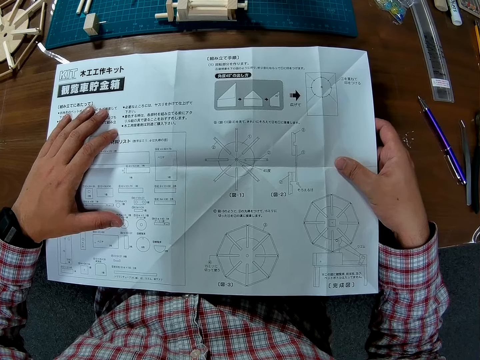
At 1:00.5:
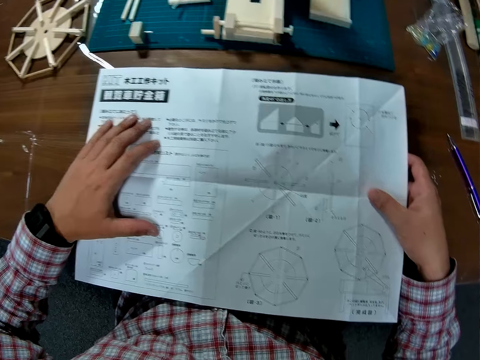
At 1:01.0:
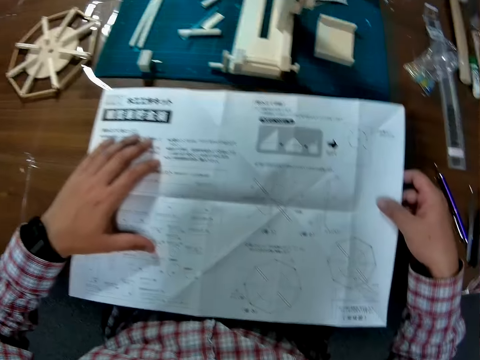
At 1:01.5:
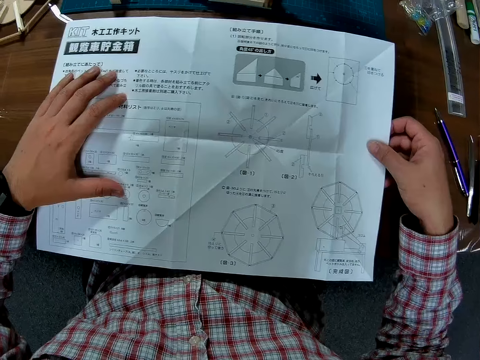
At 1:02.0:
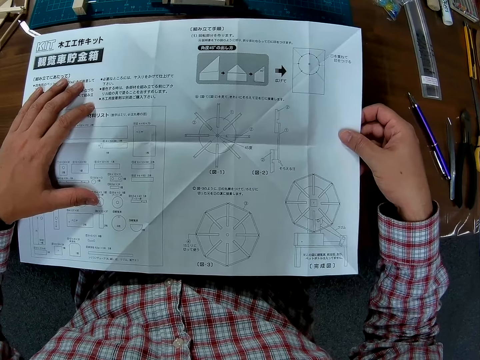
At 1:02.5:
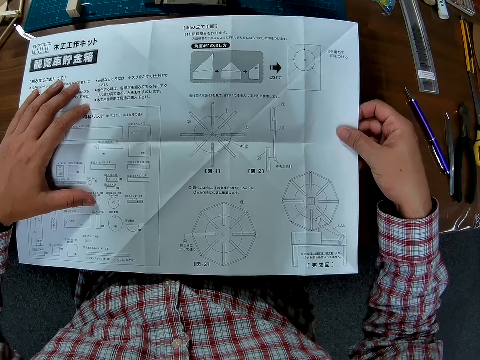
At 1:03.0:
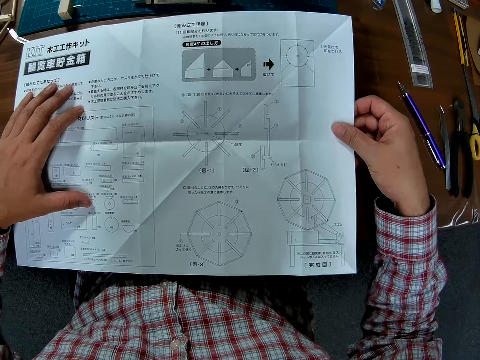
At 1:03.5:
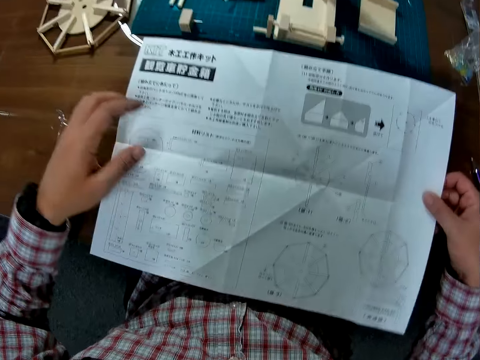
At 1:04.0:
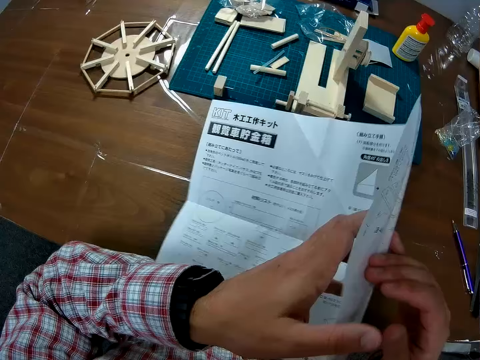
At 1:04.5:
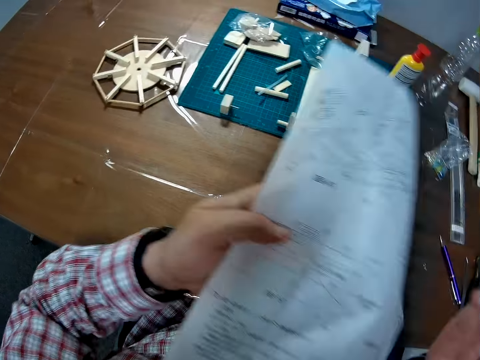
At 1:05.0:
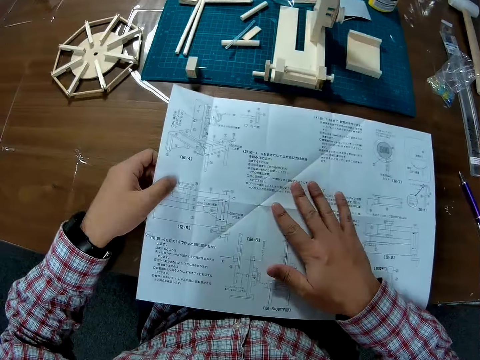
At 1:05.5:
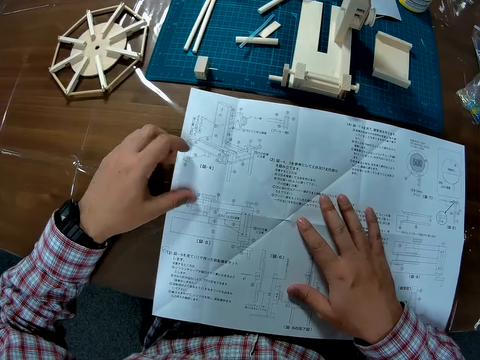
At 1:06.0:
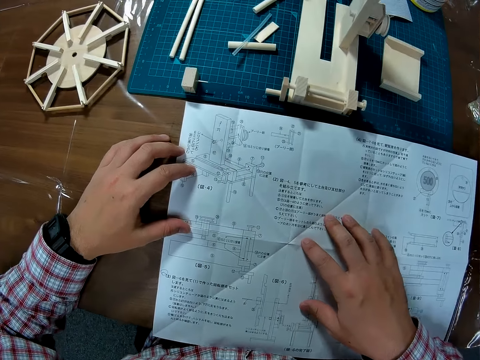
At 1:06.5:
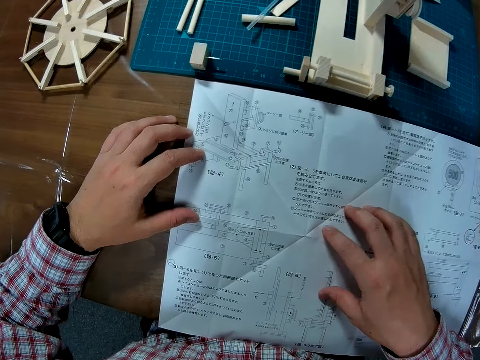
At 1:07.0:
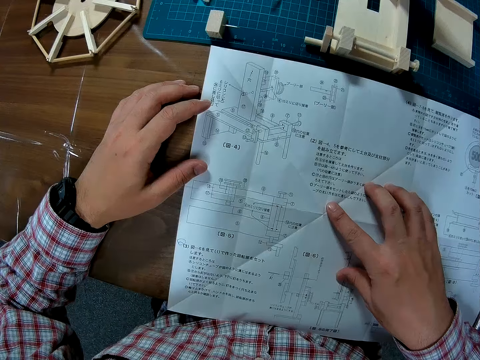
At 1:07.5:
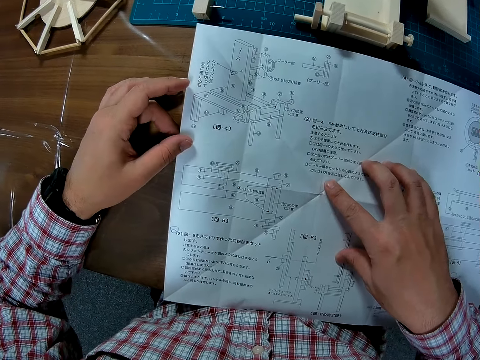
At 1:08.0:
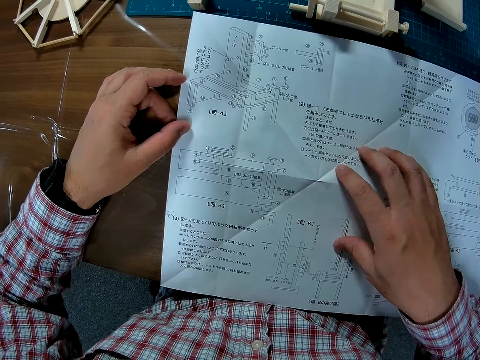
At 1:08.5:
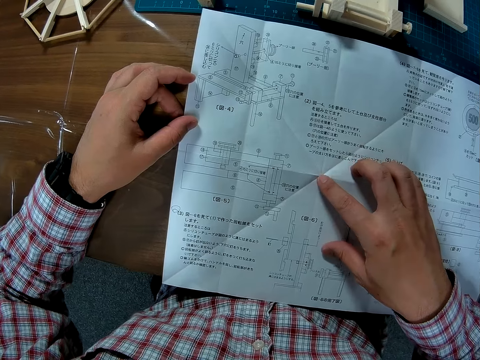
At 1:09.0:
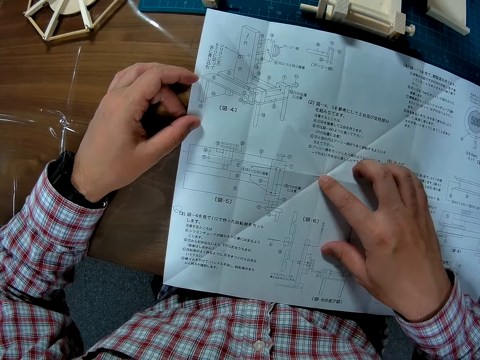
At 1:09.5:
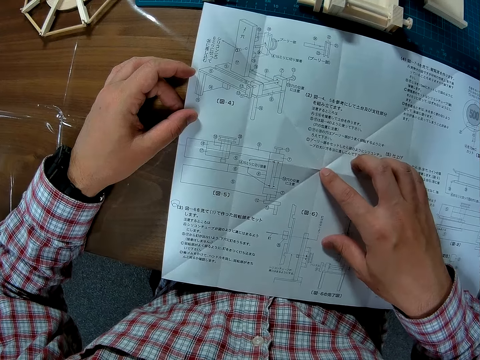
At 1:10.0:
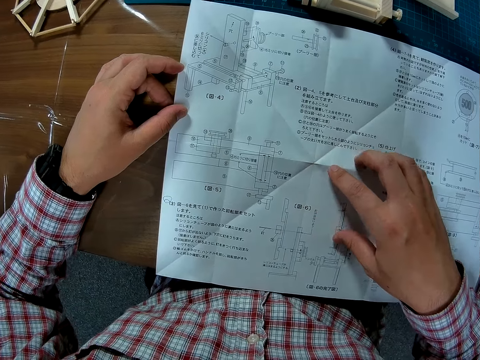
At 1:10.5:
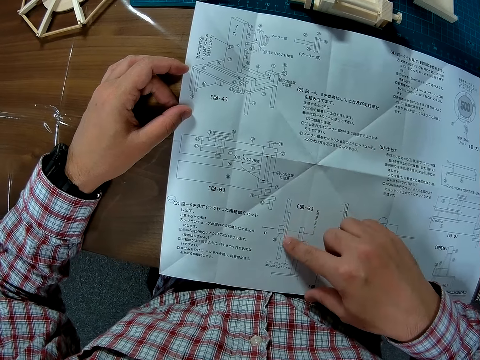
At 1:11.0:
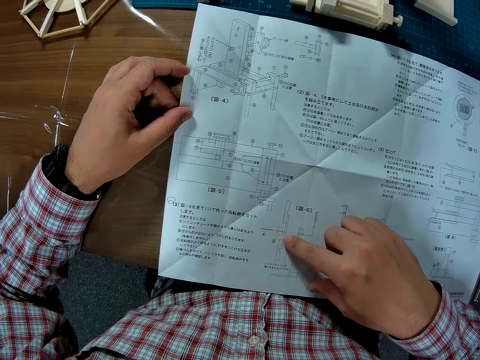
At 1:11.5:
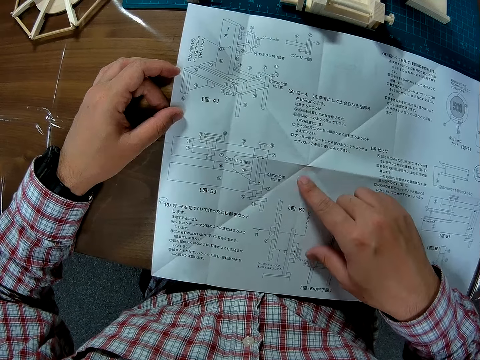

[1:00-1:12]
The camera wearer turns the manual sheet over. He holds the manual sheet with both hands. He places the manual sheet on the table. He studies the sheet with his right hand.

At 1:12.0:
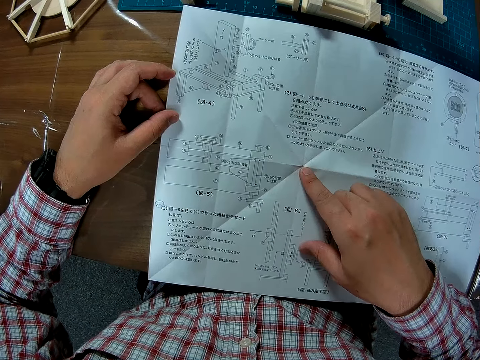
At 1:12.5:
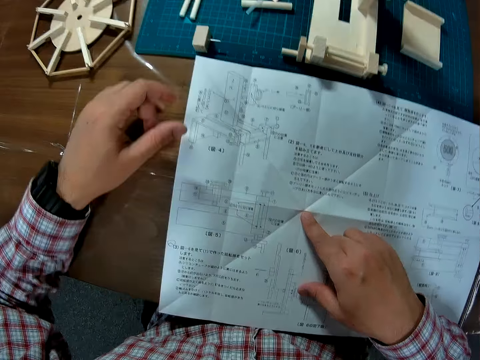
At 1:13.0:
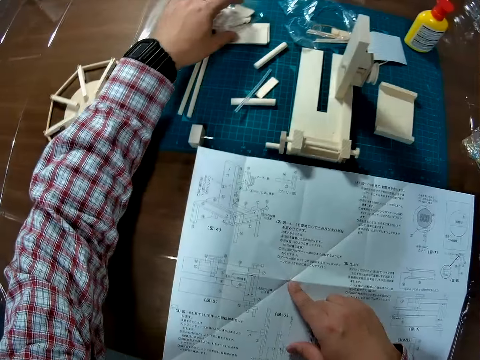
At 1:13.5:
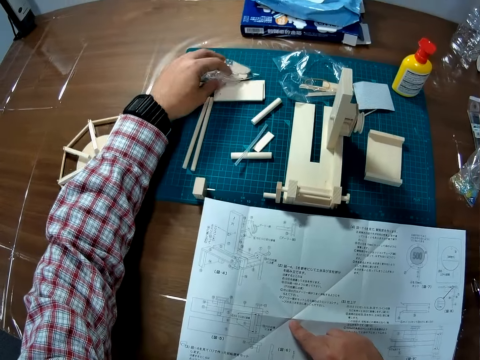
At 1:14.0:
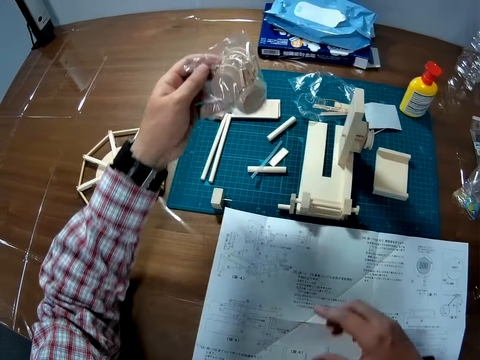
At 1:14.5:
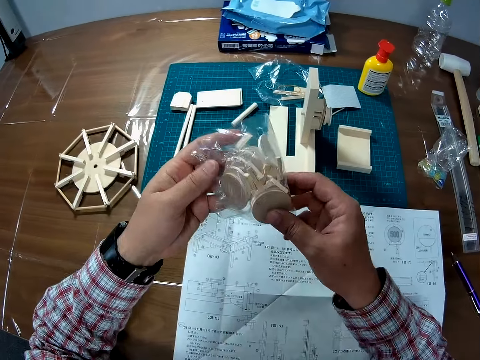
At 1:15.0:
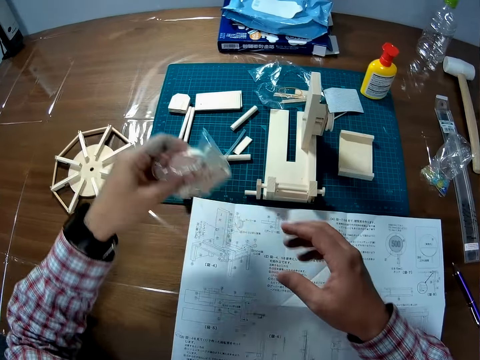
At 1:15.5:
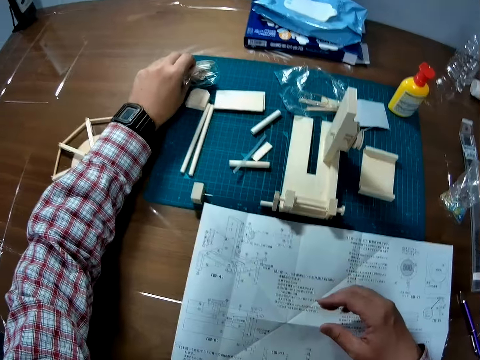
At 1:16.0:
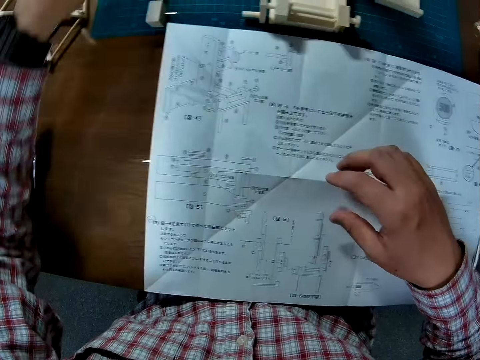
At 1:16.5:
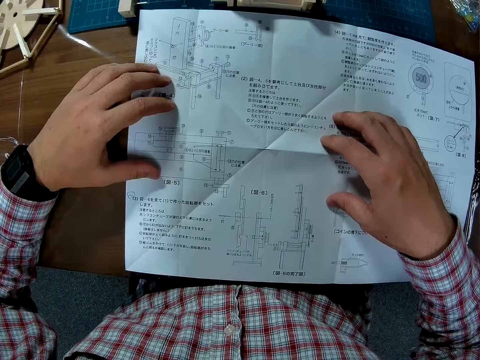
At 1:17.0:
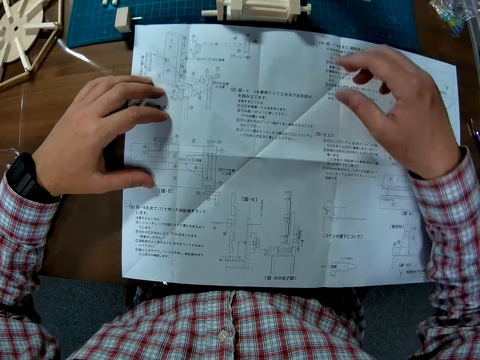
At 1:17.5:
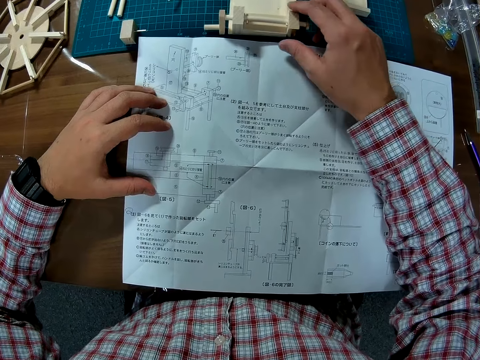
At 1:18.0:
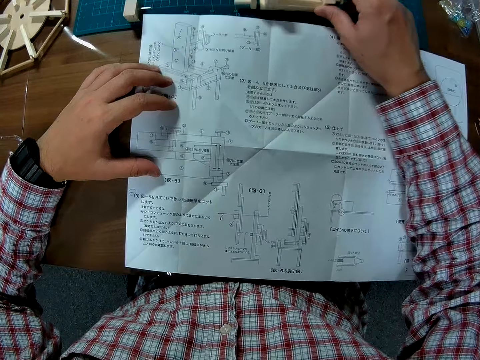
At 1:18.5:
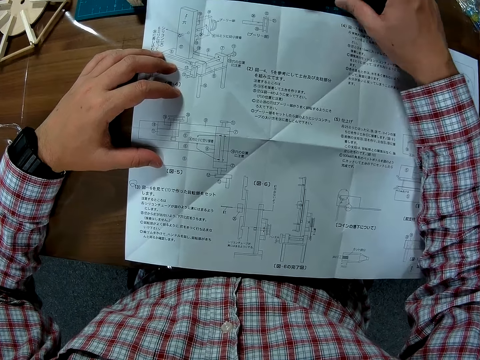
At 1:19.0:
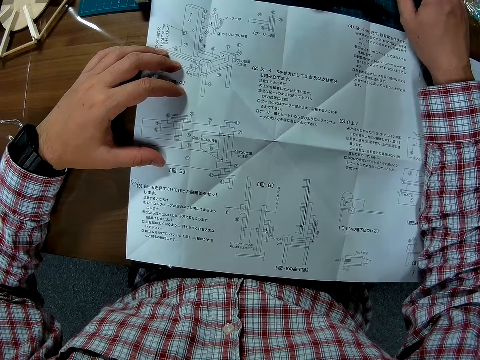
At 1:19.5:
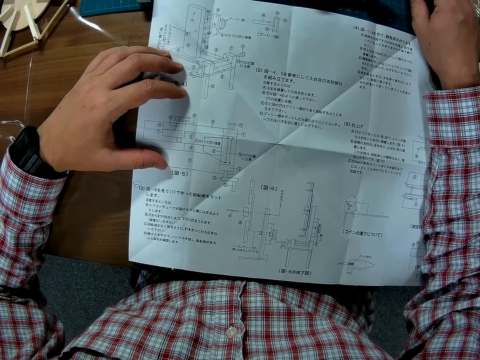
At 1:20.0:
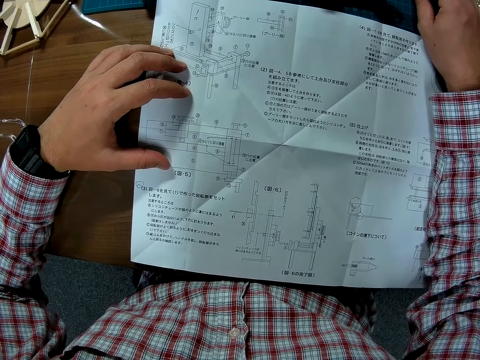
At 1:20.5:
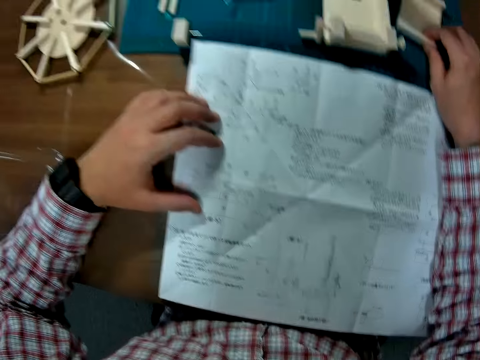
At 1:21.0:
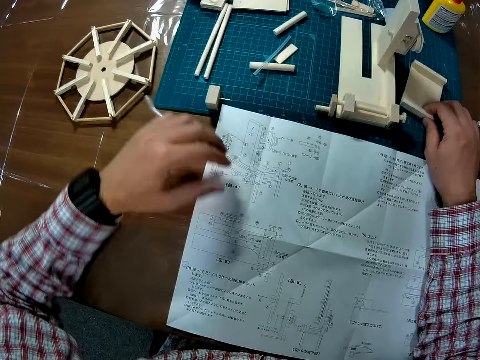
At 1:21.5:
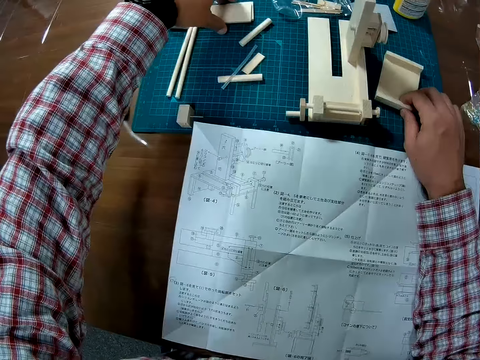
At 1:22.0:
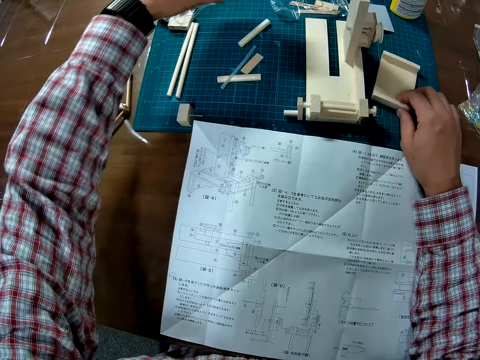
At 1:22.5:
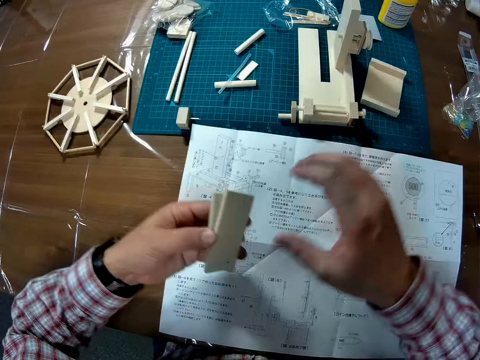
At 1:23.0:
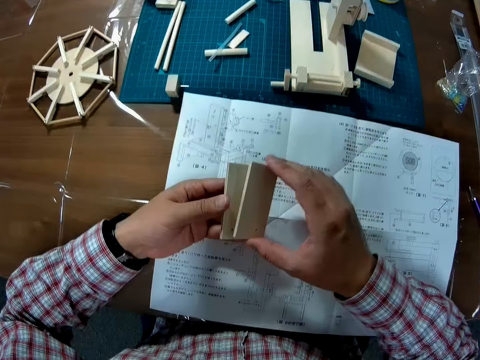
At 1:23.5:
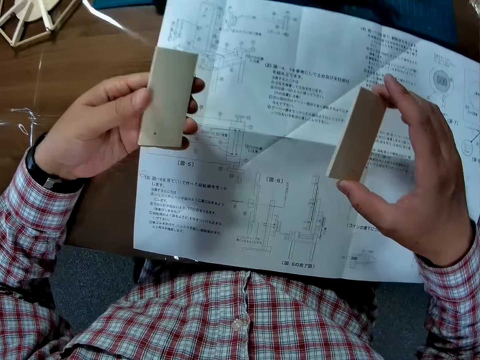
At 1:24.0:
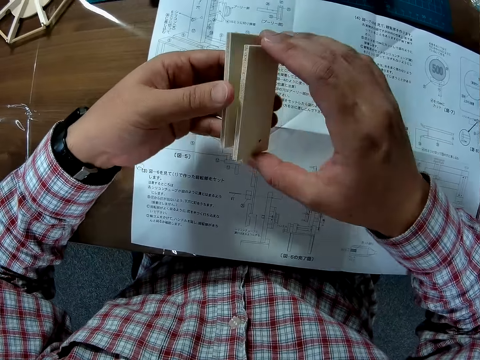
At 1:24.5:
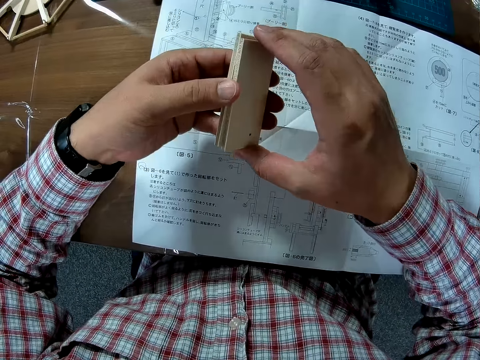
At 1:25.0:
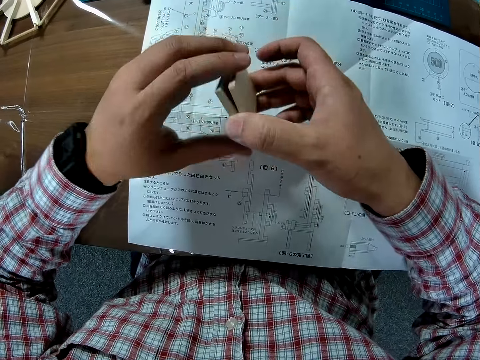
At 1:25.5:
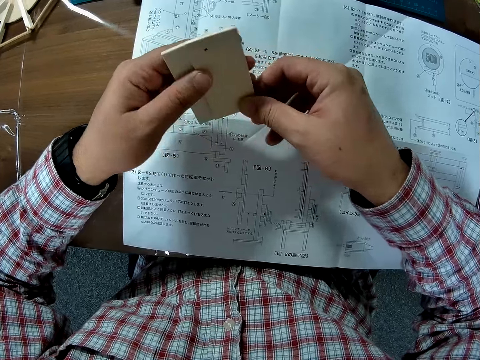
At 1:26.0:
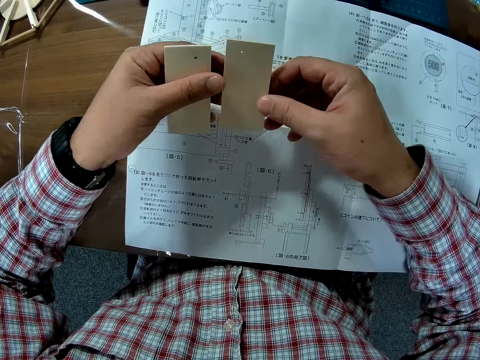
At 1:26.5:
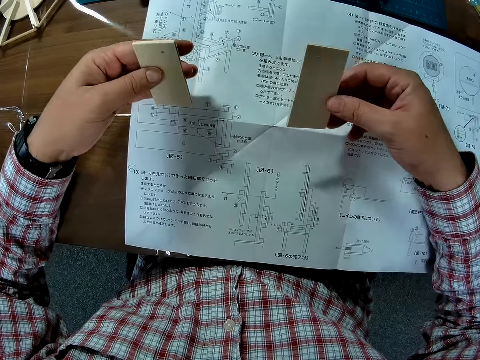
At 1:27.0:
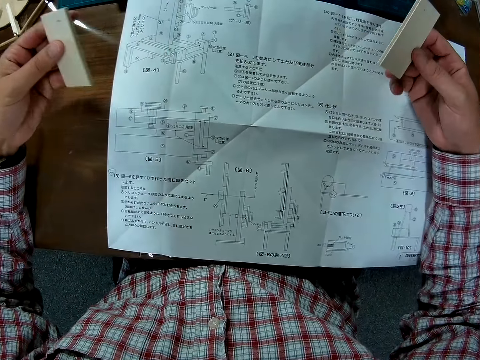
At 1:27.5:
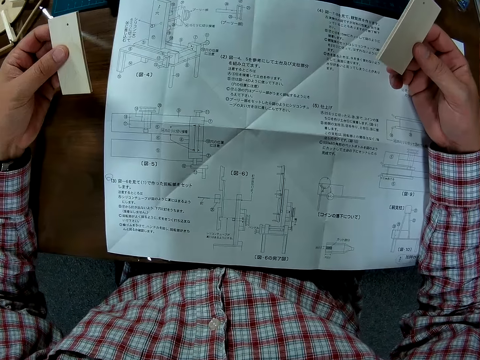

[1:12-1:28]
The camera wearer picks up a transparent pack or modeling pieces from the table with his left hand. He touches the pack with his right hand. He holds the modeling piece with both hands. He places the transparent pack on the table. He holds a modeling manual with both hands. He studies the manual sheet. He moves the body of the mechanical model. He holds the modeling piece. He picks two flat wood sheets or modeling pieces from the table with his left hand. He separates the modeling pieces and joins the modeling pieces. He checks the flat wooden sheets. He separates the modeling pieces.
